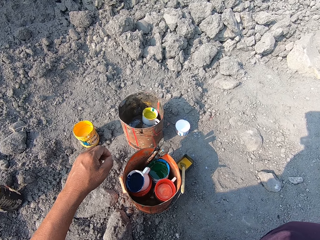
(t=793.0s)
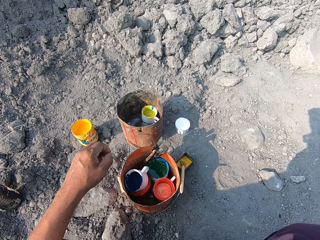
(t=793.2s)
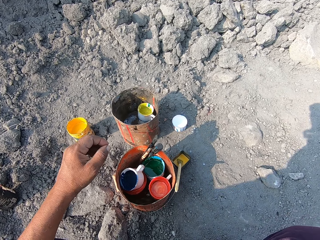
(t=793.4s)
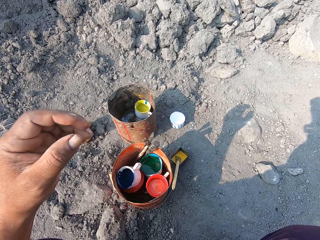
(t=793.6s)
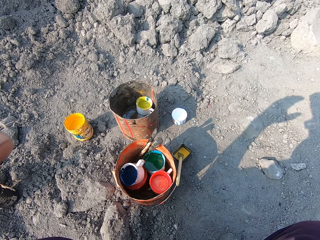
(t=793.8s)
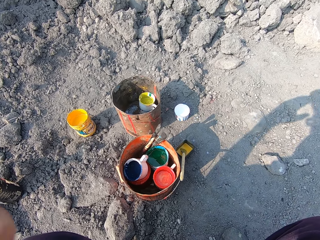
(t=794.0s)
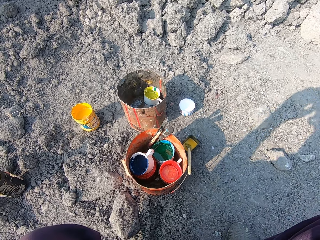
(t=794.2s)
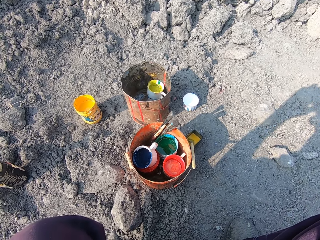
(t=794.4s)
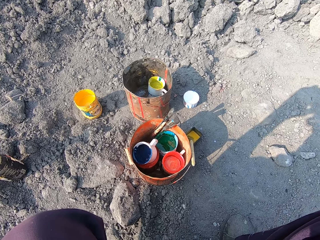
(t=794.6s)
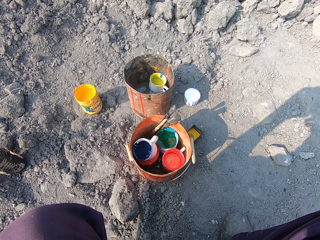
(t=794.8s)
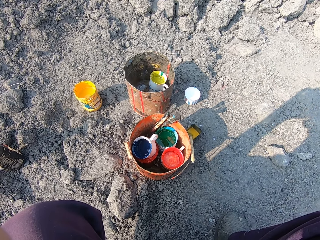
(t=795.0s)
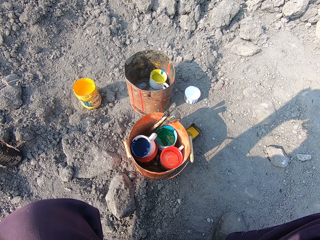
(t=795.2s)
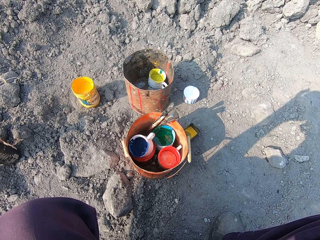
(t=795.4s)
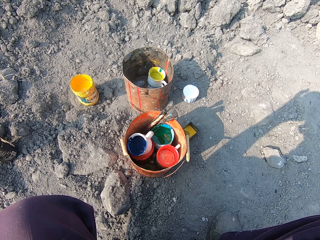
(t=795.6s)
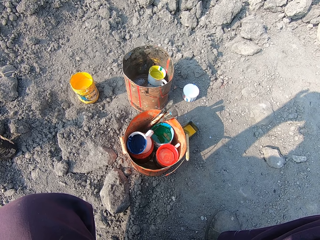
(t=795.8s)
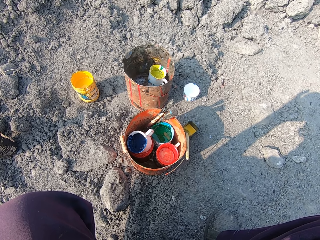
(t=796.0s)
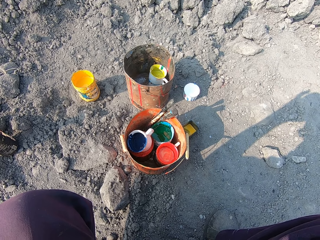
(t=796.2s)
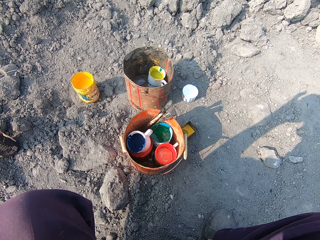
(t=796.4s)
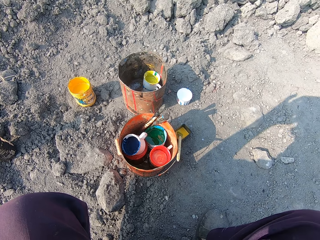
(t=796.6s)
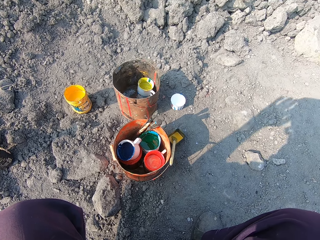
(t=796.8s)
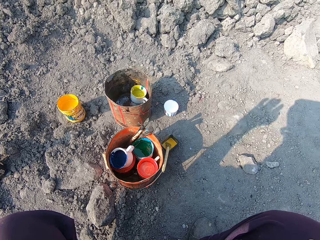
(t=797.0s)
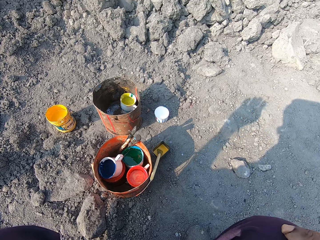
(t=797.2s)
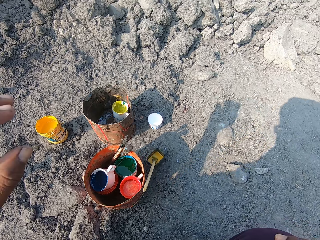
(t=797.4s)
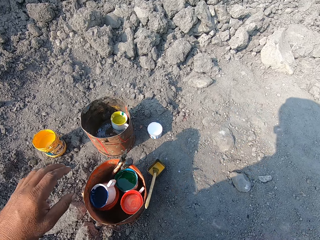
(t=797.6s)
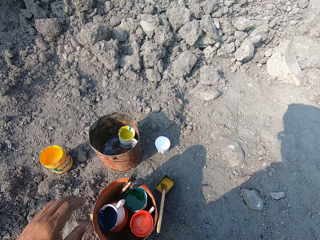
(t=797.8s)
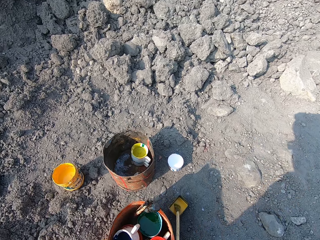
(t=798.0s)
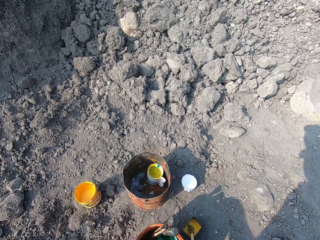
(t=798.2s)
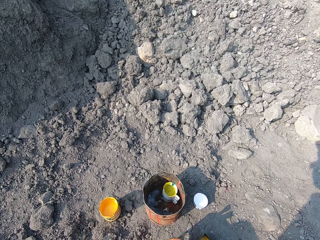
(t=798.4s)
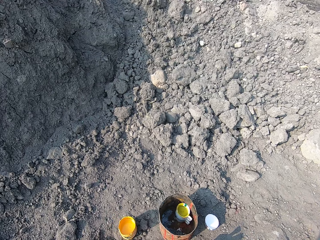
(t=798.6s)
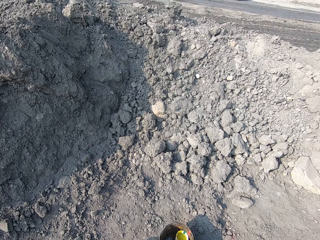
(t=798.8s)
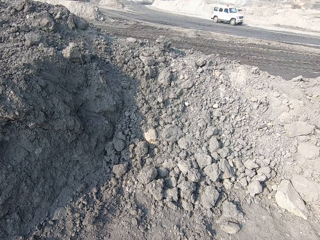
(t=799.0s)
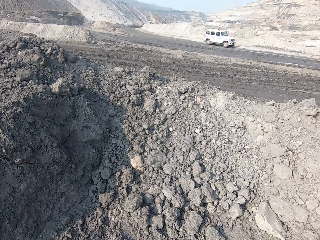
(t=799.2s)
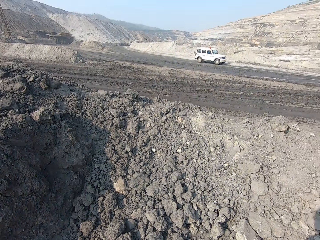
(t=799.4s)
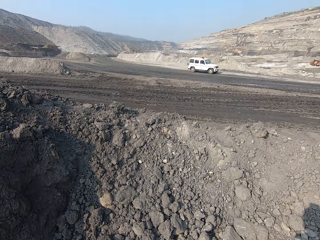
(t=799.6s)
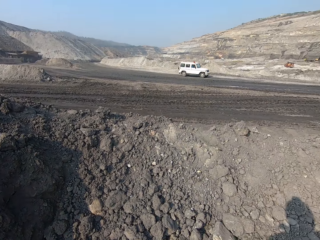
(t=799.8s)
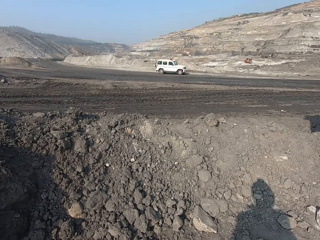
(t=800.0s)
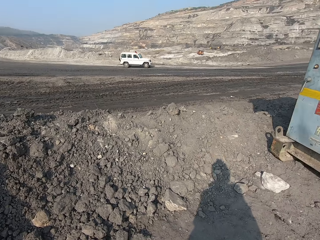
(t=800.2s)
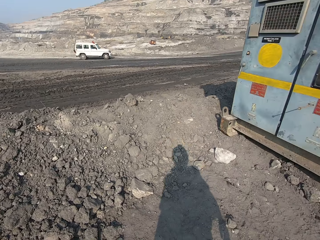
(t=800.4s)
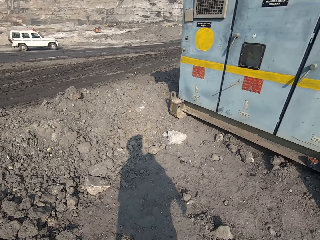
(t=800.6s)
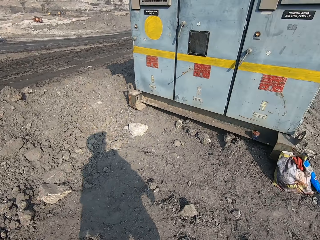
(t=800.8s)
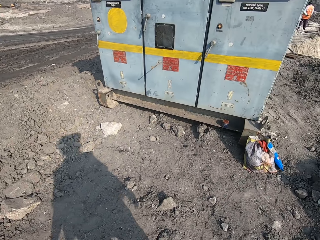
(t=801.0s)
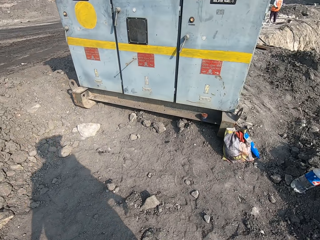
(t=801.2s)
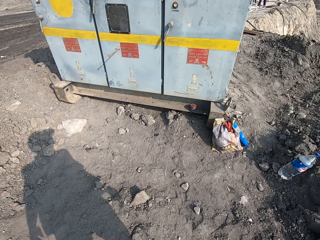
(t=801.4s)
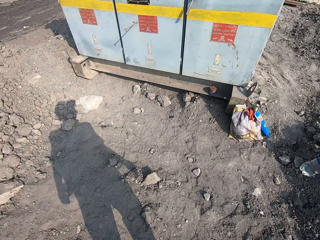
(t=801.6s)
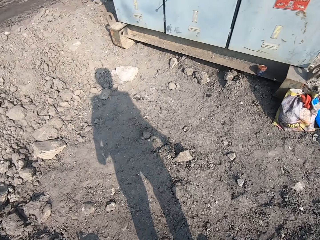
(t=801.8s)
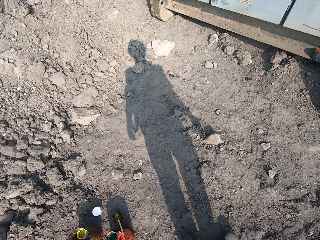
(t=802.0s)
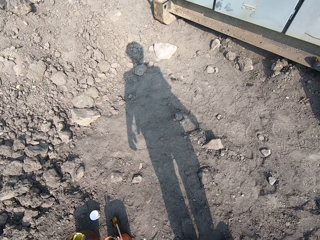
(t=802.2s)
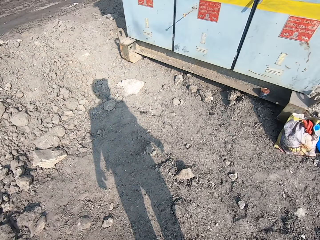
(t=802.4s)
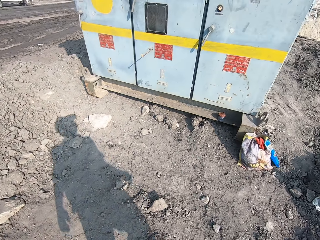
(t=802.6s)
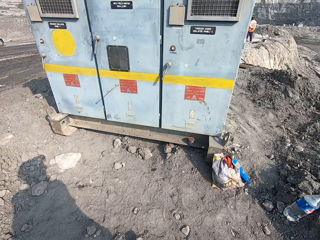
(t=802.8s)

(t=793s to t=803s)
The camera wearer adjusts the camera. They turn back.

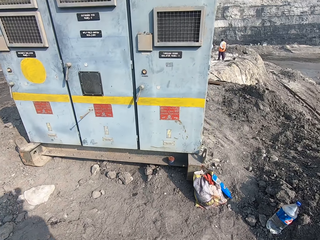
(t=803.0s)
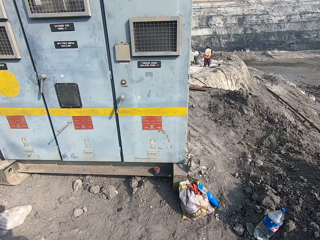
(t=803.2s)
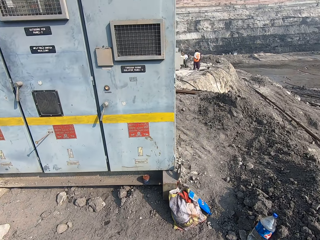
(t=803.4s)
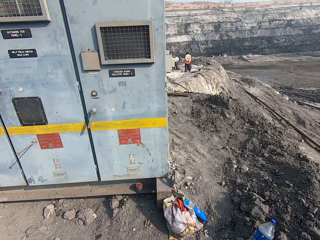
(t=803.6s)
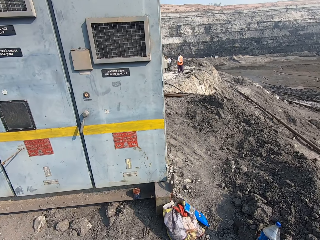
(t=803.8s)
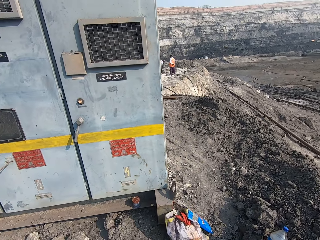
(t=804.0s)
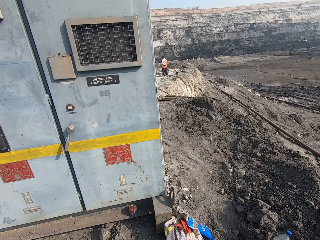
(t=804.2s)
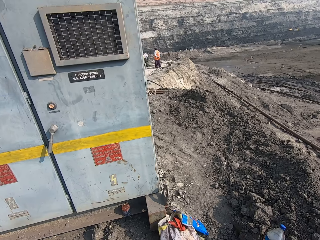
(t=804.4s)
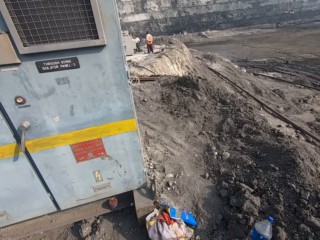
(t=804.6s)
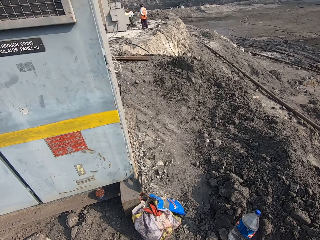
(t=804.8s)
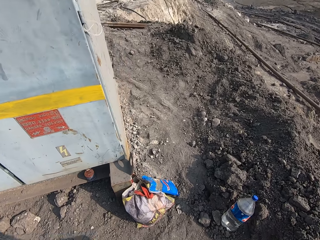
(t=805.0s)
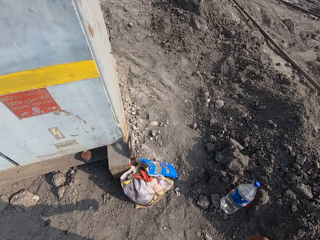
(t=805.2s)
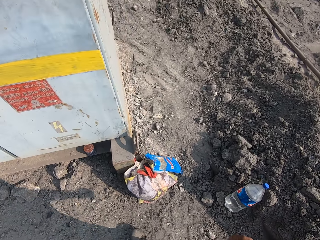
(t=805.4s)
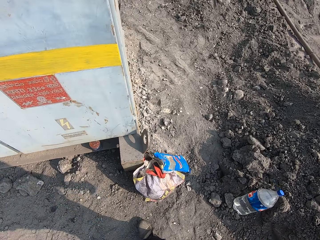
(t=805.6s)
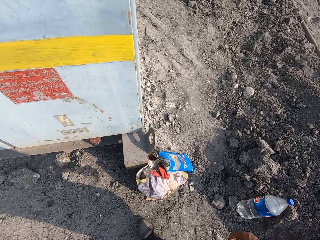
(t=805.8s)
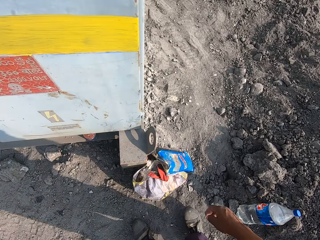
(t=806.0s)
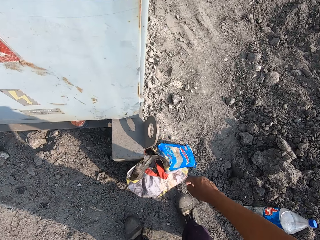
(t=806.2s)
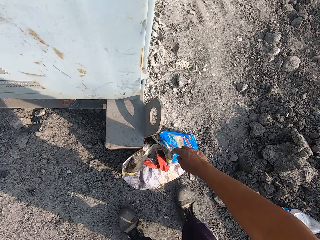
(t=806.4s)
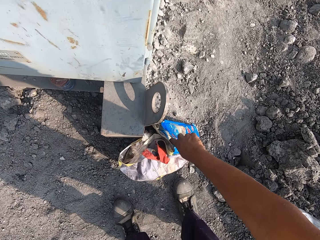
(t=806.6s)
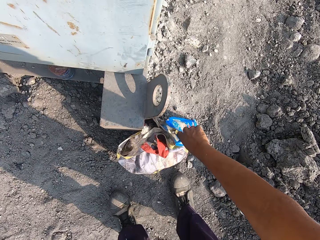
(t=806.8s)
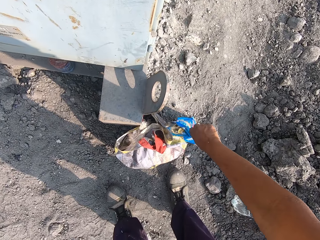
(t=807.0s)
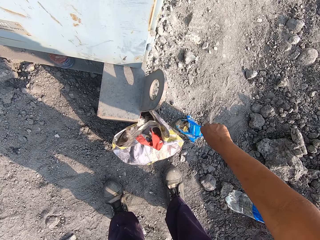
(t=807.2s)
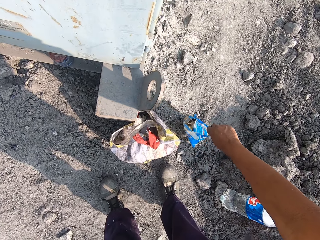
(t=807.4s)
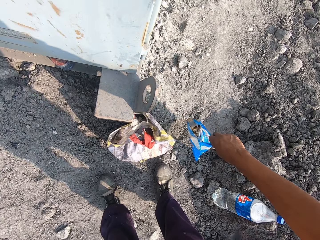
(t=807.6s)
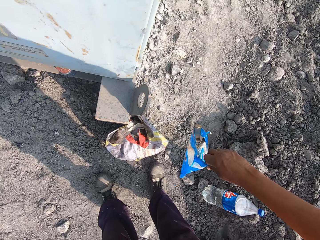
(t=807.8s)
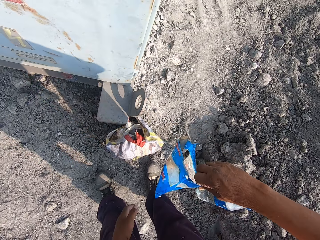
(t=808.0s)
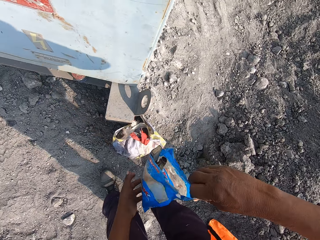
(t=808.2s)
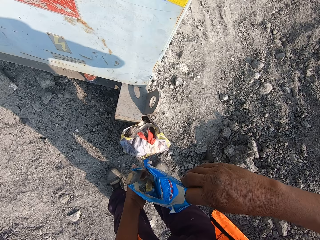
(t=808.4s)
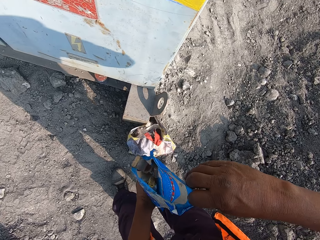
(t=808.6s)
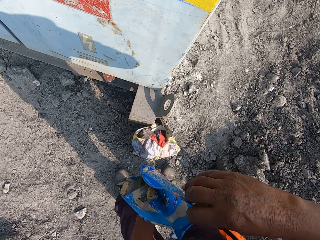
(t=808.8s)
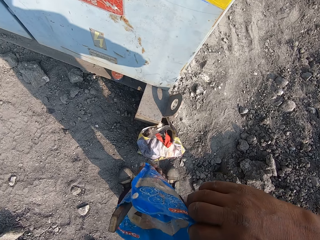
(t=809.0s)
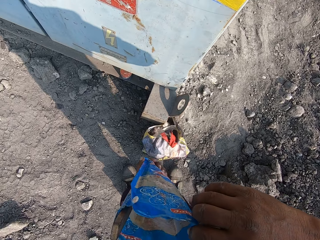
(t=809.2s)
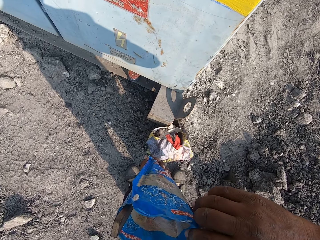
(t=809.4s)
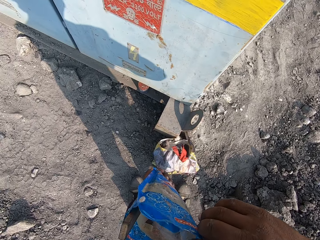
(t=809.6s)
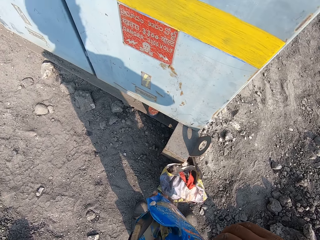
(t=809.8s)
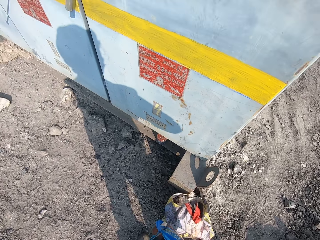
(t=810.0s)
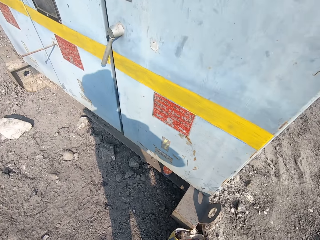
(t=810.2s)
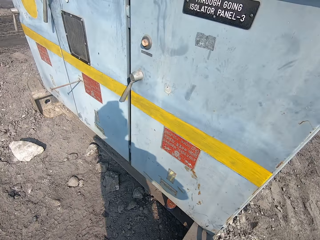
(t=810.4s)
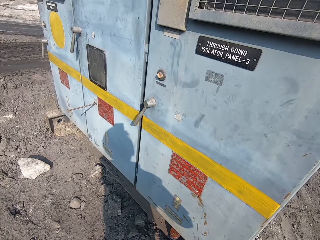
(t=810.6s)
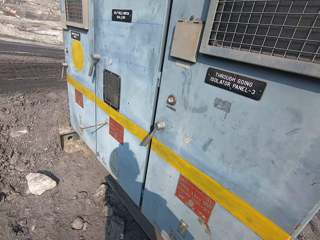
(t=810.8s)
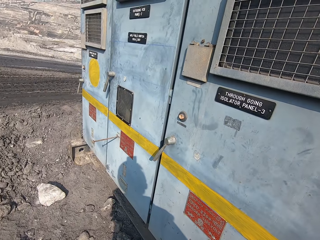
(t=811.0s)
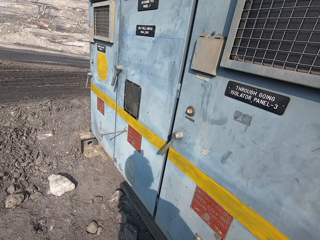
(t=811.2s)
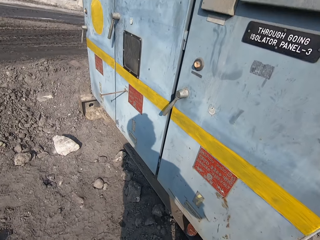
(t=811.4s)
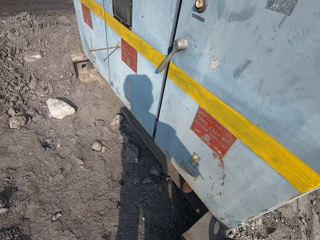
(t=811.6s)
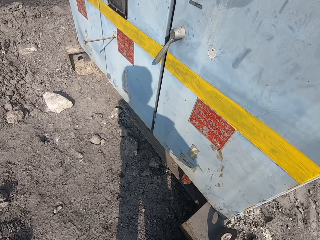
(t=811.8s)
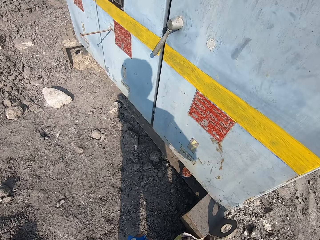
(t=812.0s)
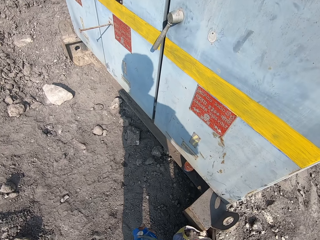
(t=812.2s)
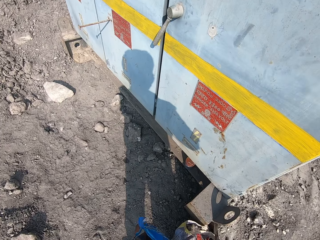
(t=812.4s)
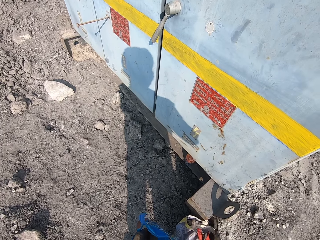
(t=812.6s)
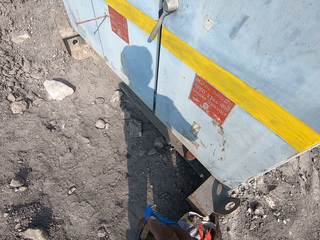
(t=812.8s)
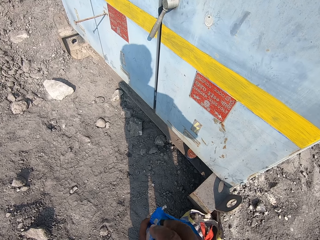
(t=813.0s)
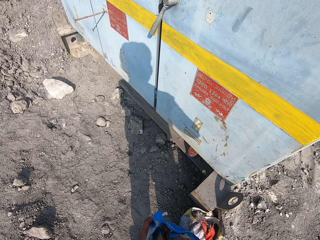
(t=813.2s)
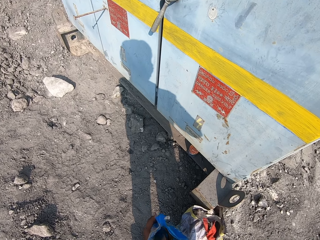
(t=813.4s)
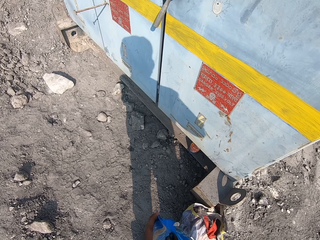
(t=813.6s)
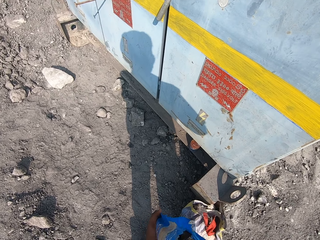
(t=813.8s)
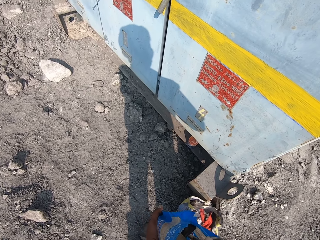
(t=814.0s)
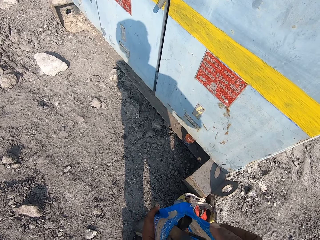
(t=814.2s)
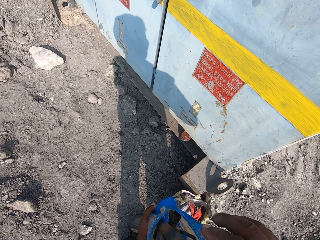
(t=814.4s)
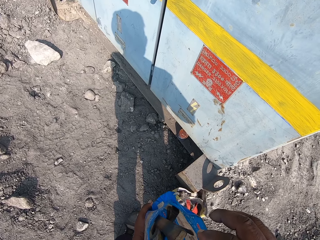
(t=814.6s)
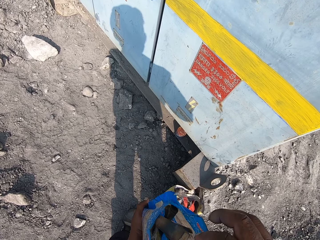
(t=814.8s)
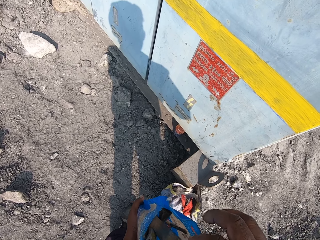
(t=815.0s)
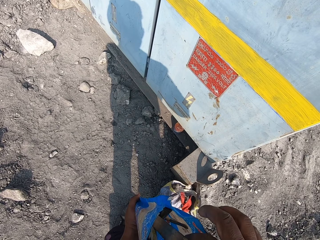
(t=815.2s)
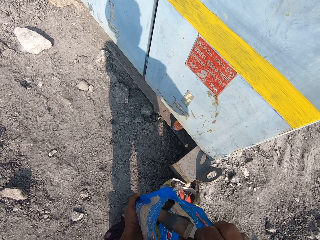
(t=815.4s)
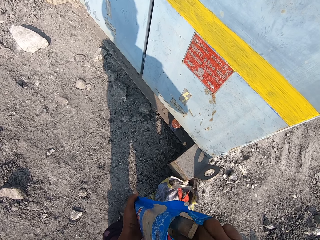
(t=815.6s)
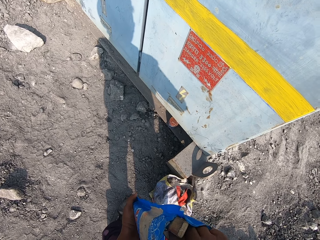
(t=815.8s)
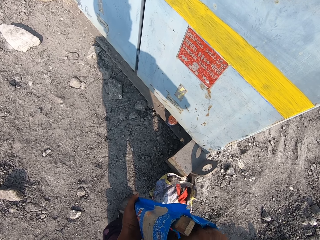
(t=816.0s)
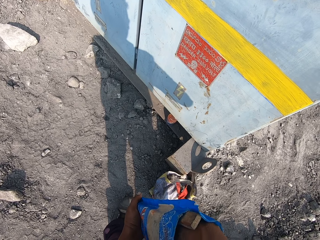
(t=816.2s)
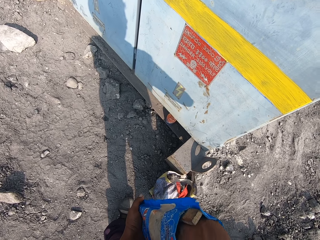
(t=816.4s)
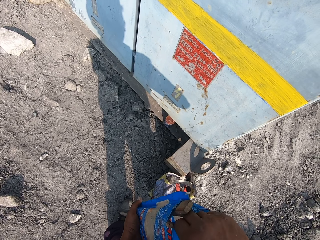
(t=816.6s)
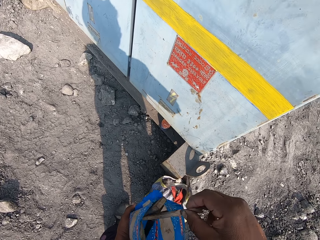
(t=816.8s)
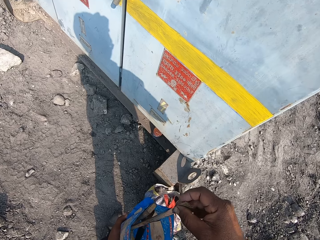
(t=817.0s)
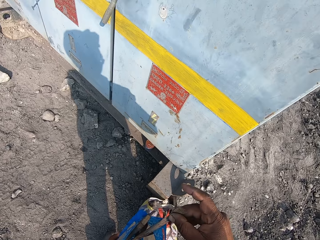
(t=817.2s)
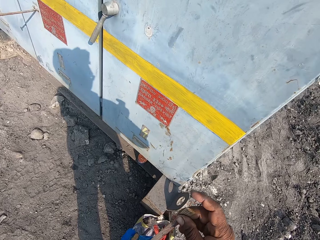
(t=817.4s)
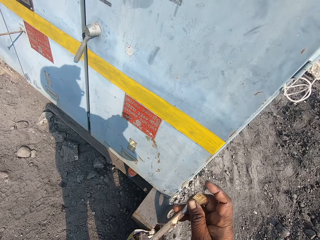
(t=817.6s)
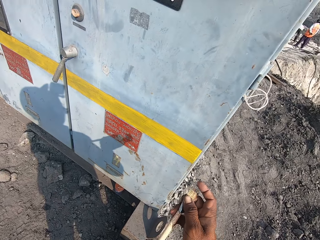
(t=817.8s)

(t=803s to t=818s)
The camera wearer walks forward. They pick up a bag or sachet. They look in the bag. They hold the bag with both hands. They look at the incomer isolator panel. They look in the bag. They put the hand in the bag. They pick up a paintbrush.
